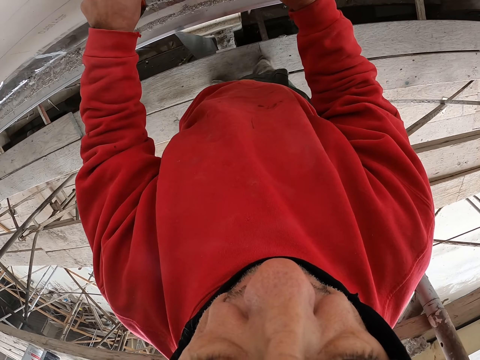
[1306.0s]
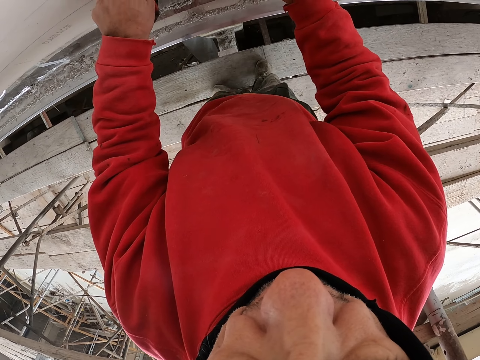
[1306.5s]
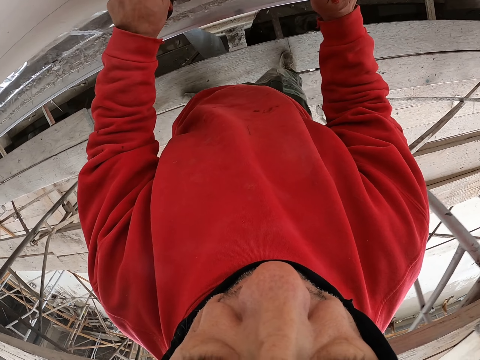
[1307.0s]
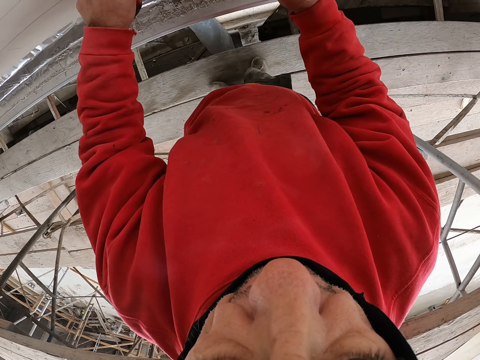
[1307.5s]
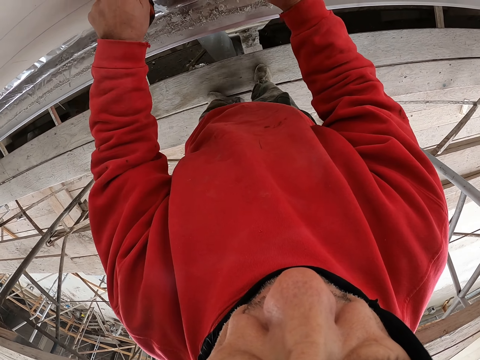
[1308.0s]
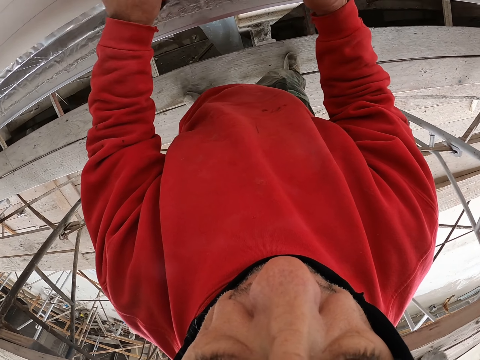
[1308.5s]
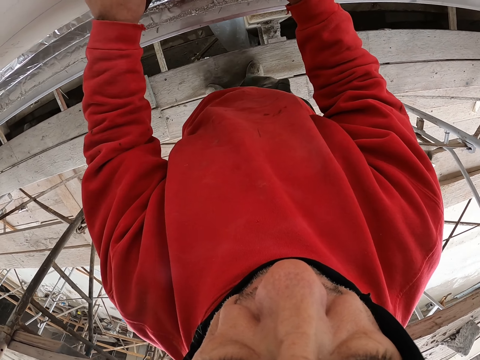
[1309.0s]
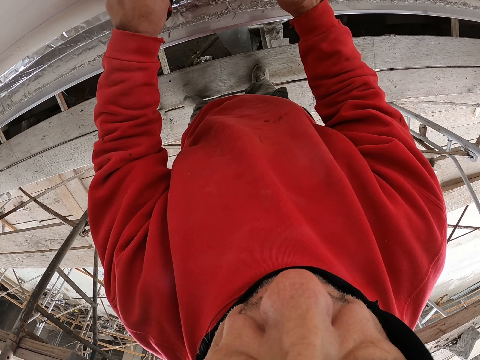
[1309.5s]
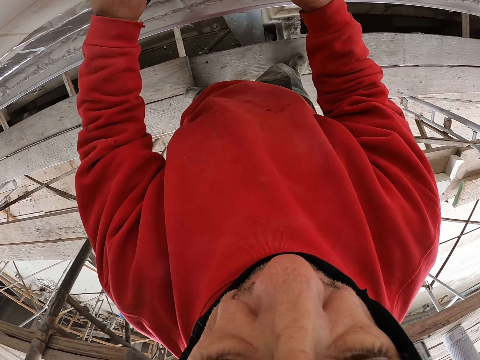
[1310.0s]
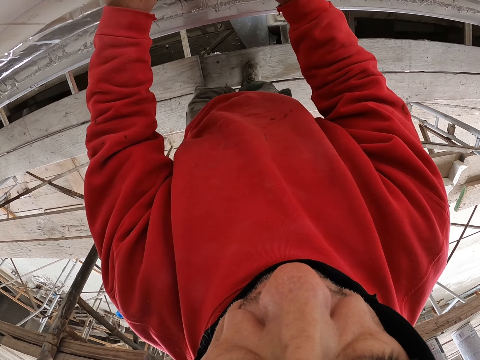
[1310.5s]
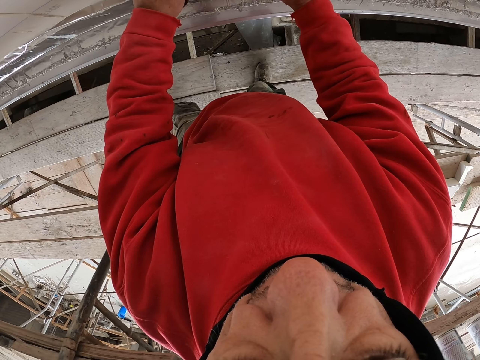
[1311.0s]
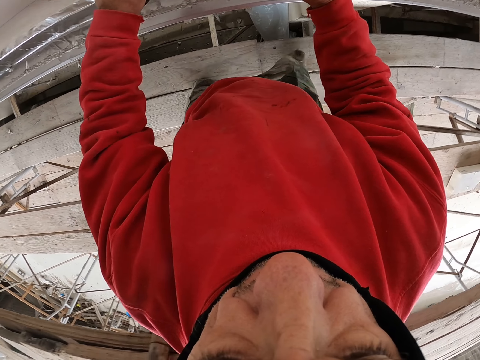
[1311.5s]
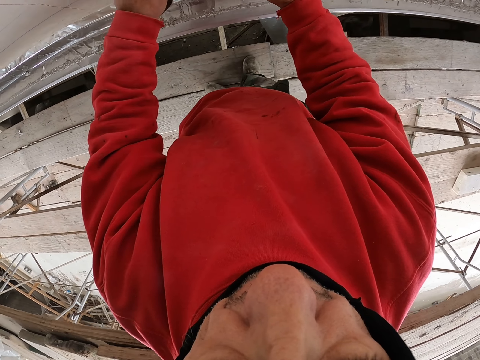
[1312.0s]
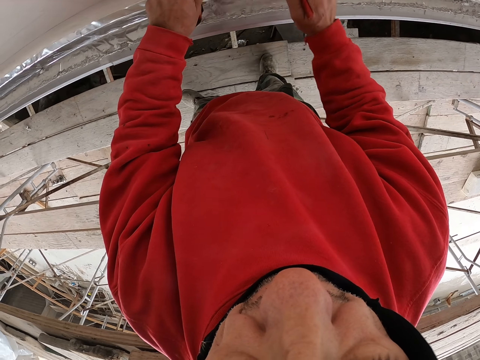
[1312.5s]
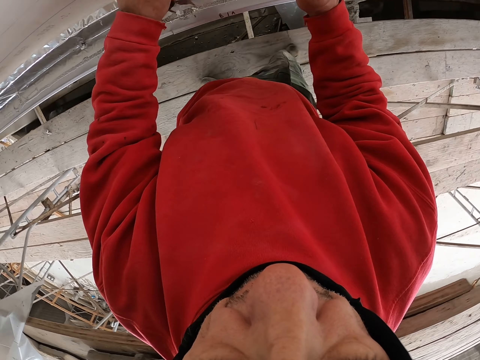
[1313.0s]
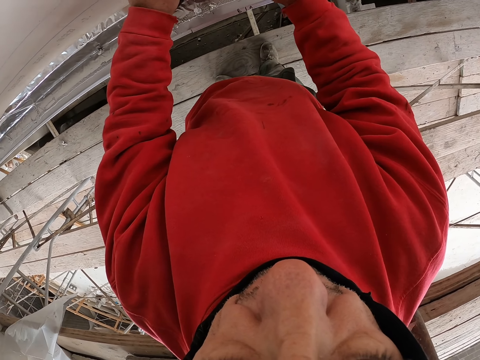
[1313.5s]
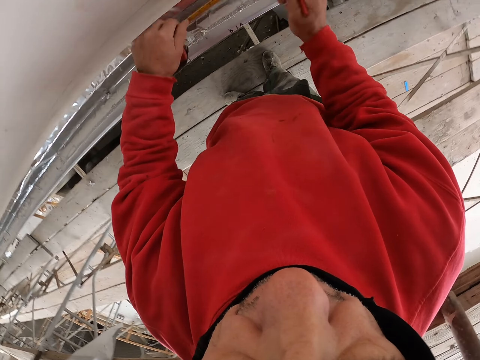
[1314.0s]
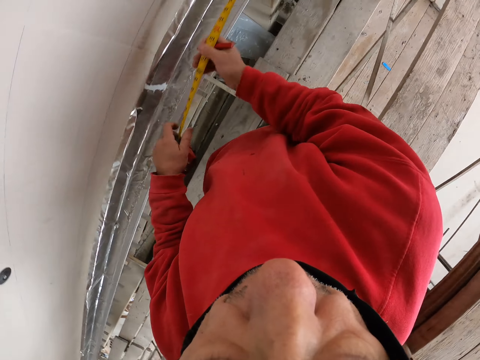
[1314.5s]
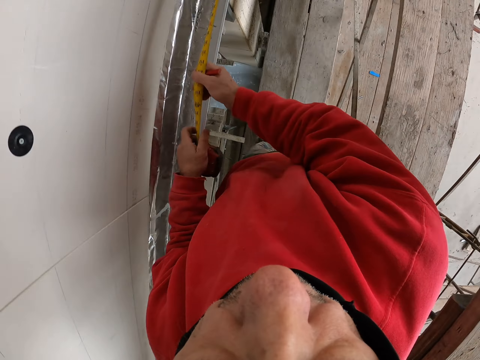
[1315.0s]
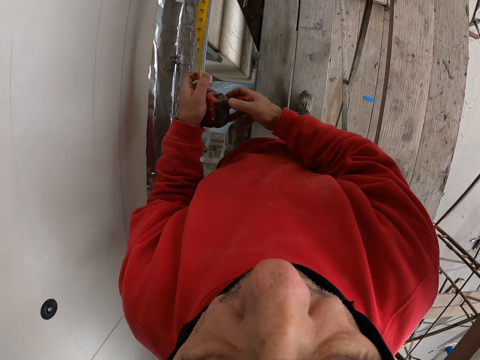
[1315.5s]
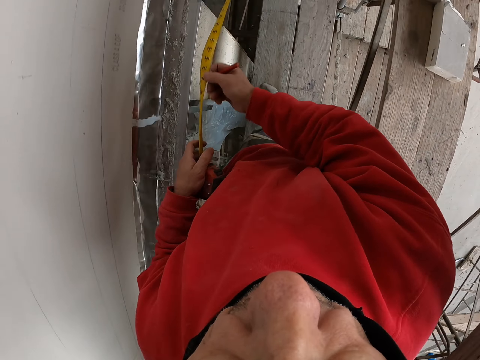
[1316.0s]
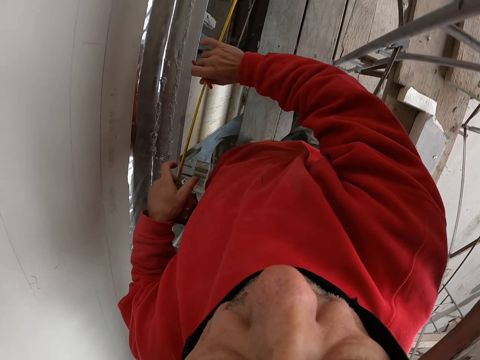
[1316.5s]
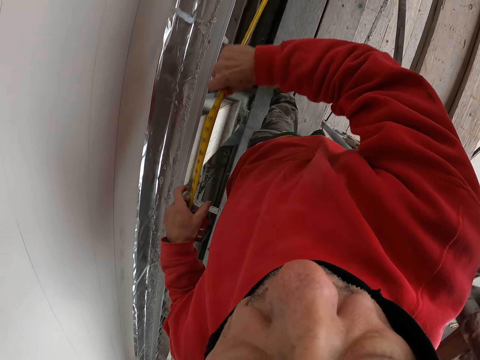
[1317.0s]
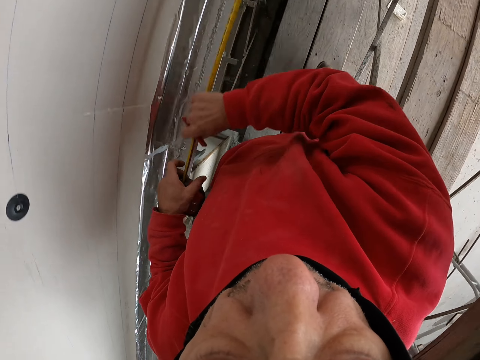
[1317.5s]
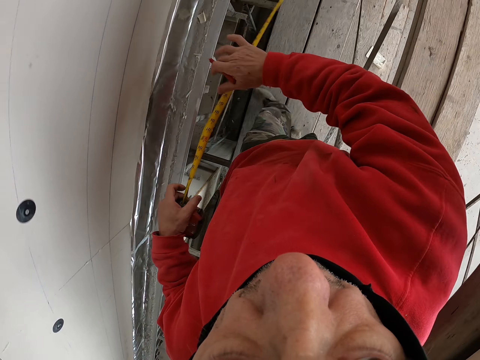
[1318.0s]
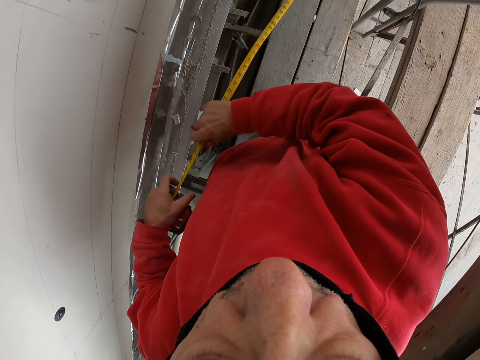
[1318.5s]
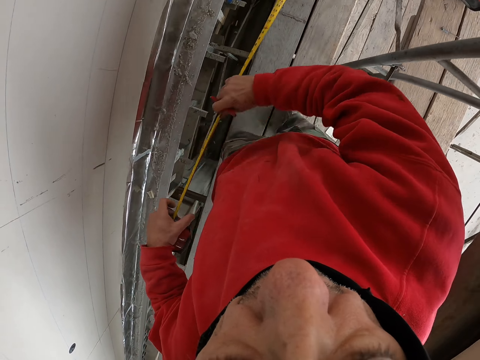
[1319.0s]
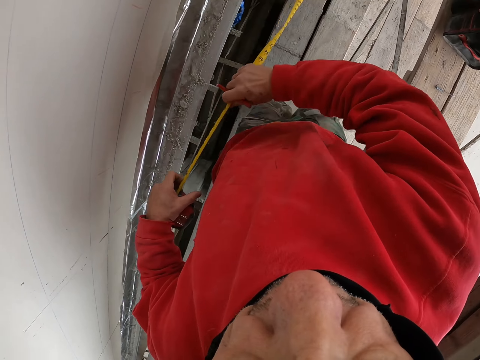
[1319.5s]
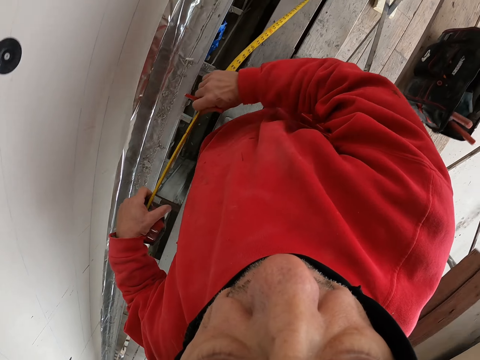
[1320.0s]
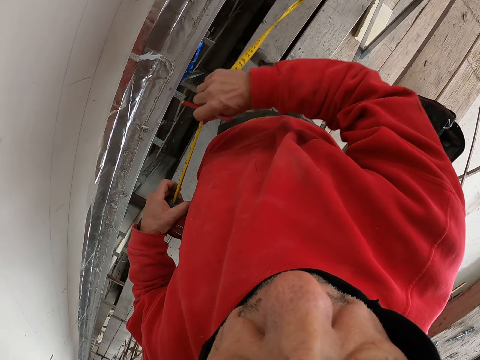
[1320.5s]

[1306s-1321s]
The camera wearer folds the tape measure.

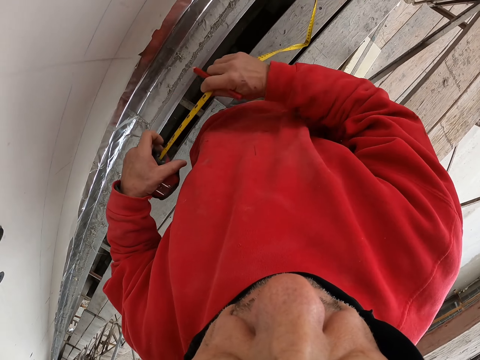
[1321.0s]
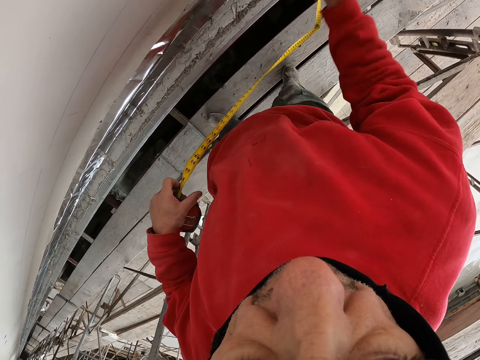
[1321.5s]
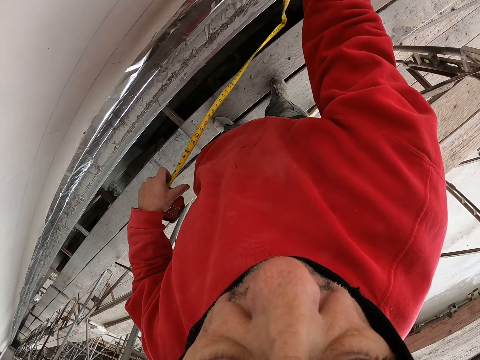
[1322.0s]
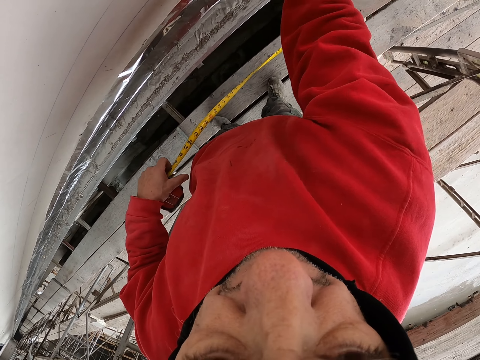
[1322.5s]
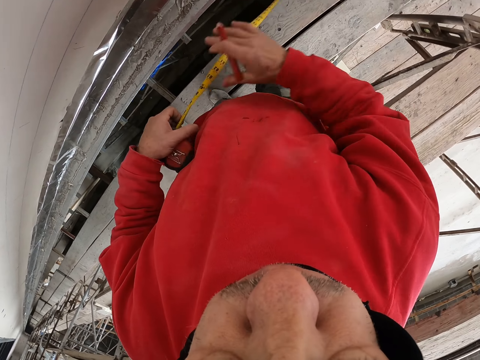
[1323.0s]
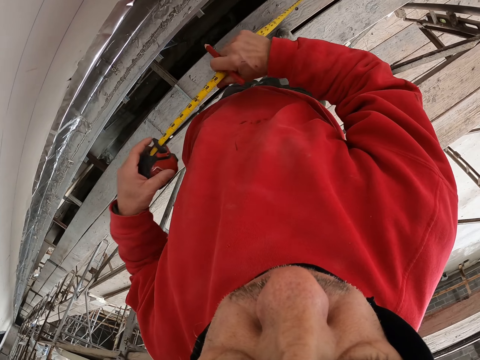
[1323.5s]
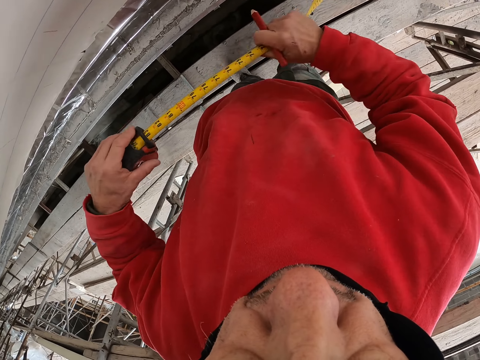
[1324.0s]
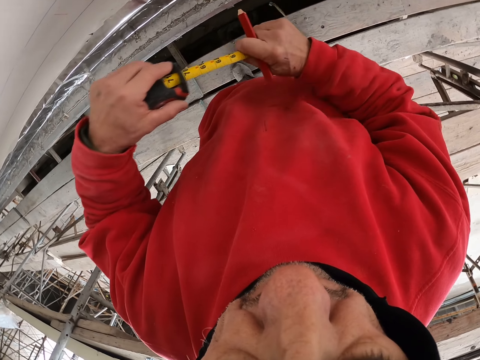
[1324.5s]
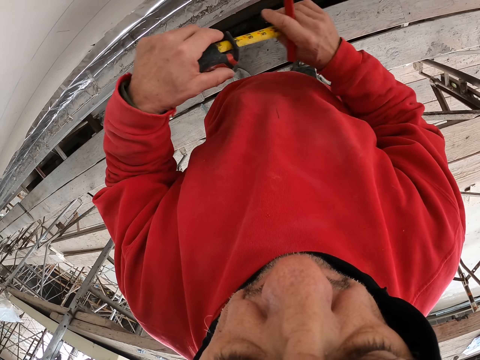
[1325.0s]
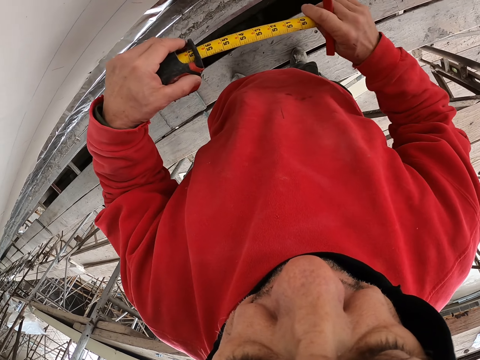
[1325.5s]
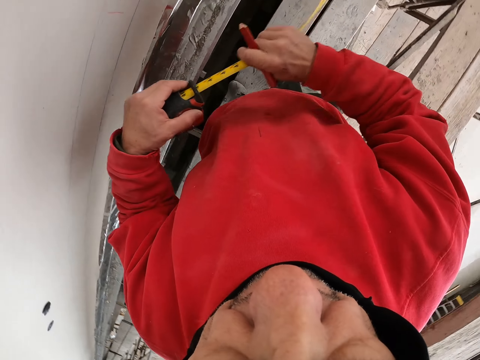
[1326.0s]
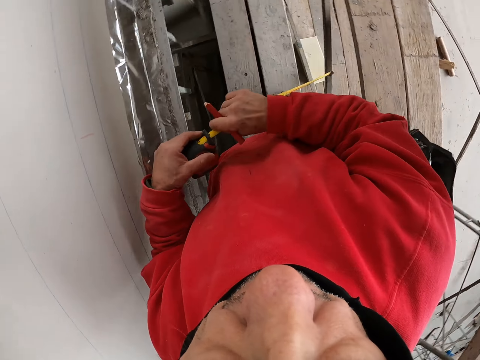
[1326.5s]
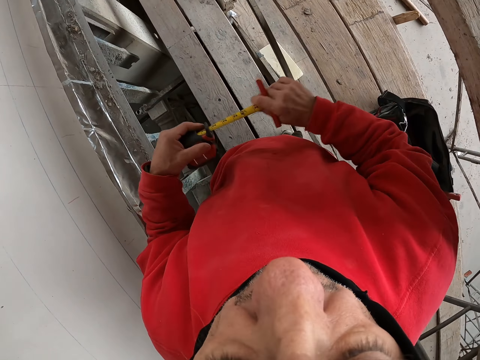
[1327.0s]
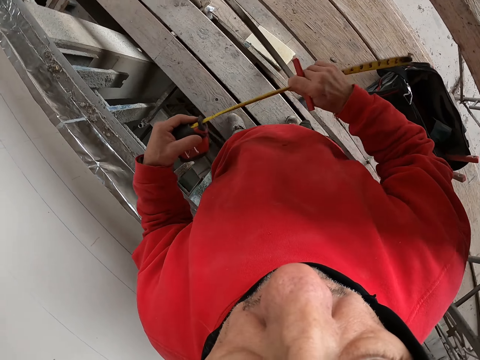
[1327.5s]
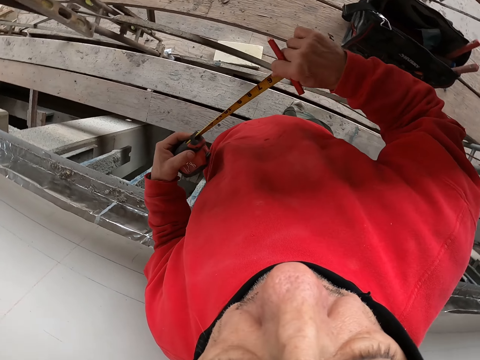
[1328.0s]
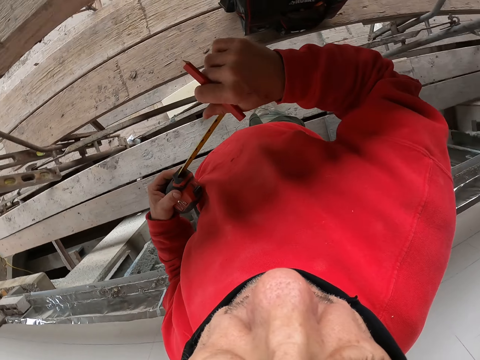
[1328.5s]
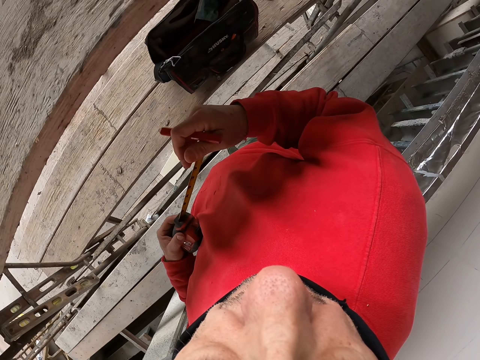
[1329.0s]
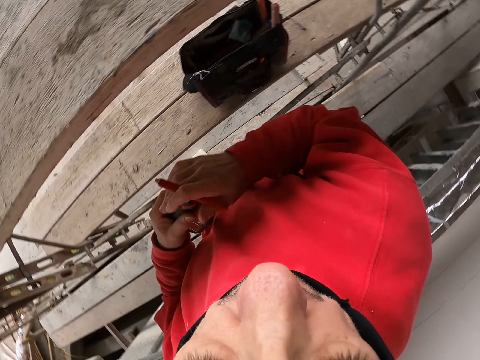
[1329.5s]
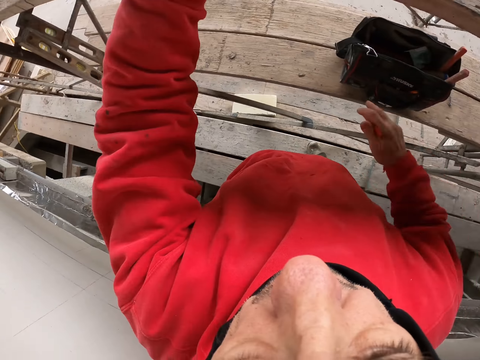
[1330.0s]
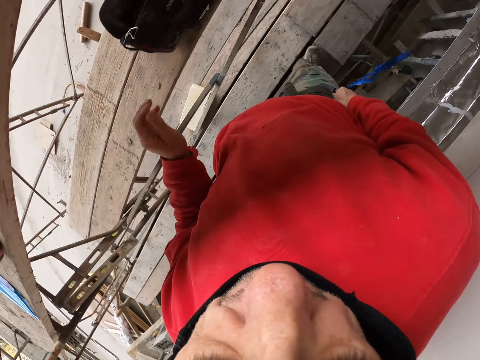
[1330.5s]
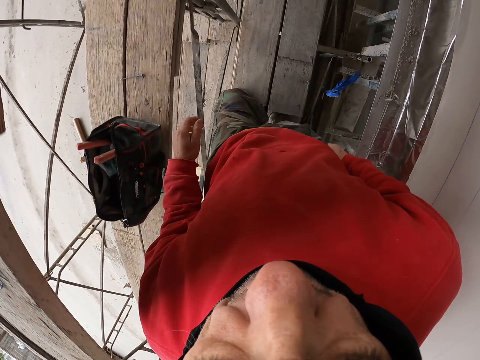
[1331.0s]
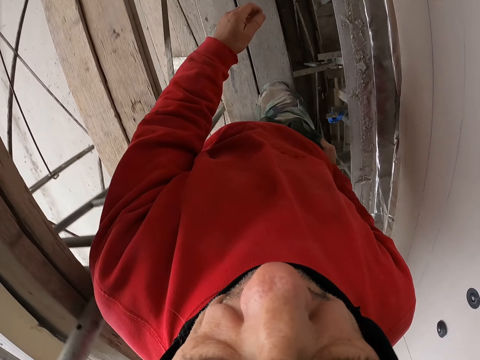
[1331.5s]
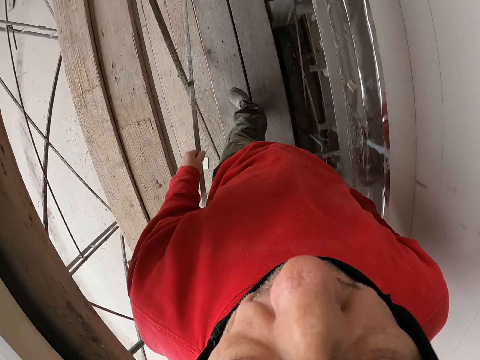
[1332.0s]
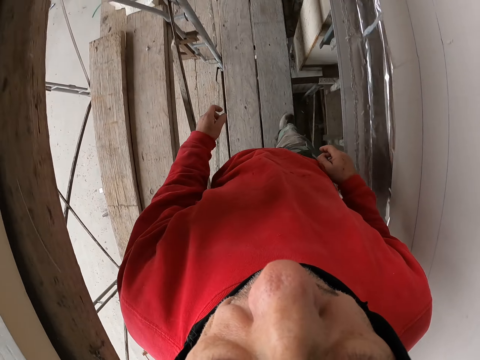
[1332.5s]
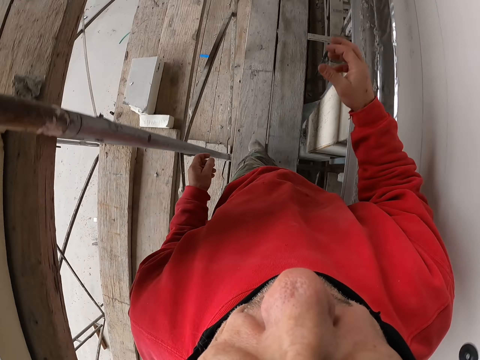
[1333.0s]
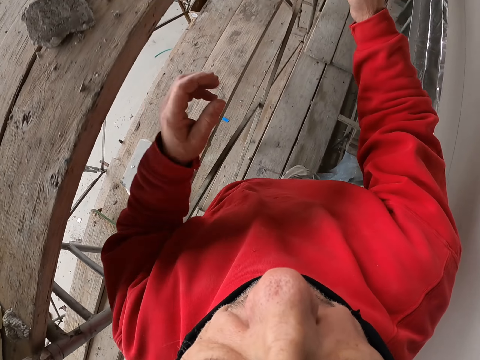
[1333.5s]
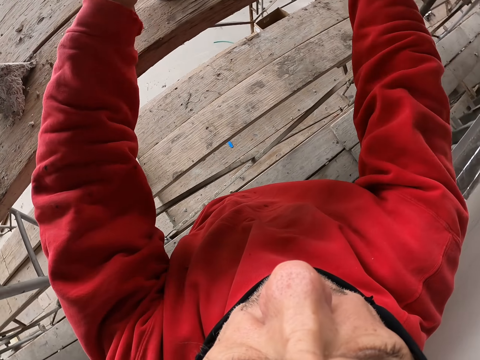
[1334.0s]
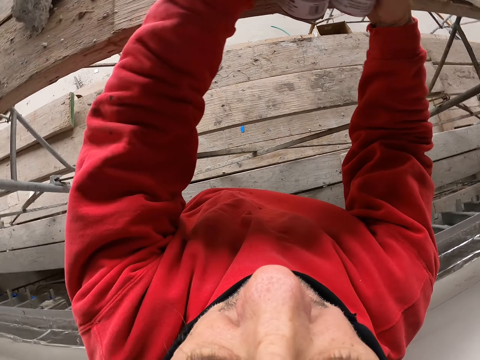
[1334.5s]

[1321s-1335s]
The camera wearer puts down the tape measure. They turn around and walk on the piece of wood.
